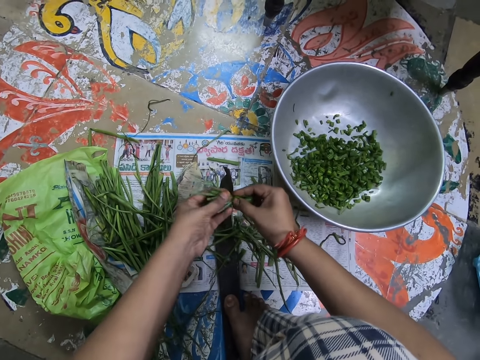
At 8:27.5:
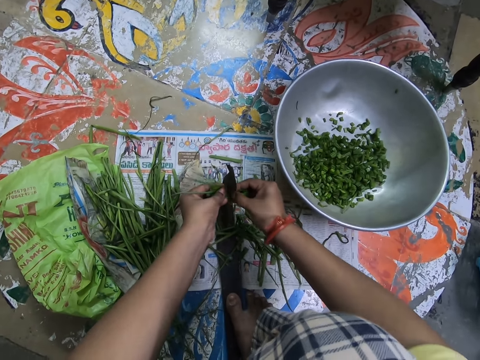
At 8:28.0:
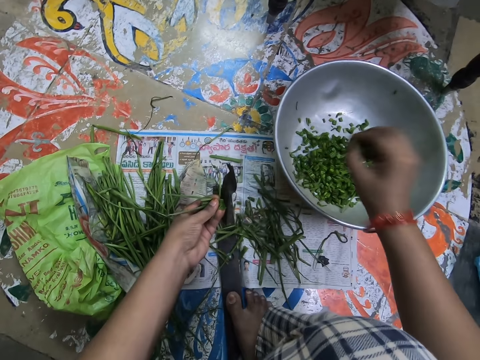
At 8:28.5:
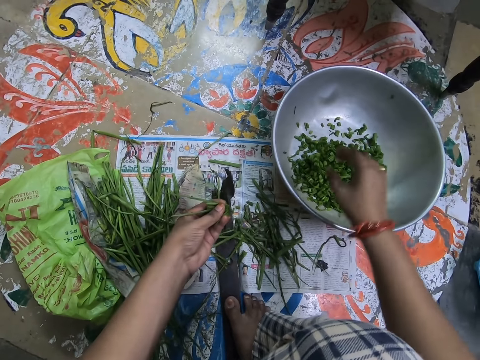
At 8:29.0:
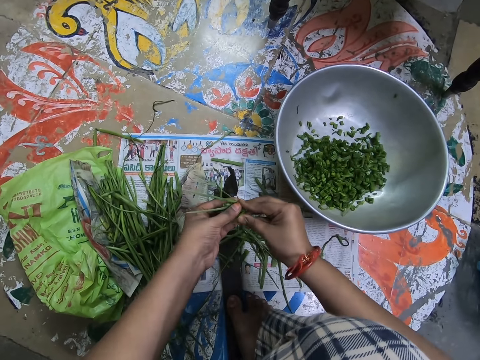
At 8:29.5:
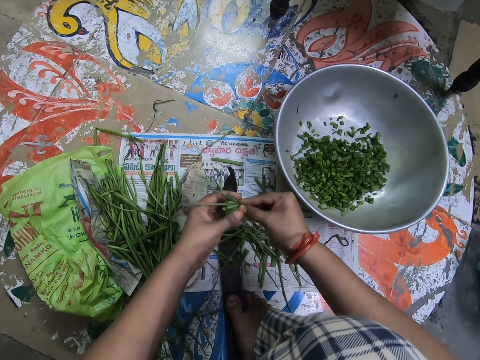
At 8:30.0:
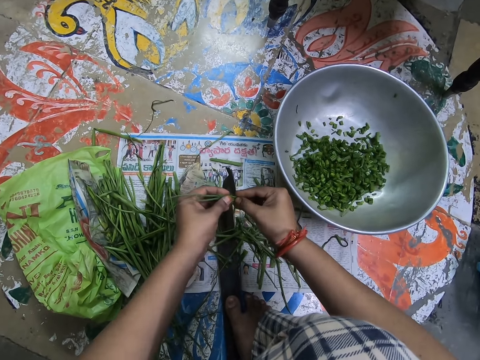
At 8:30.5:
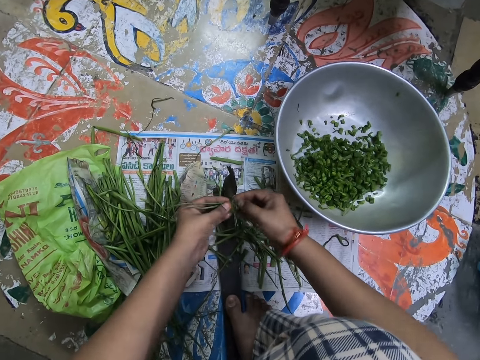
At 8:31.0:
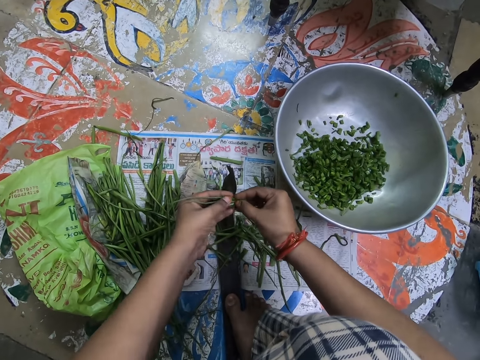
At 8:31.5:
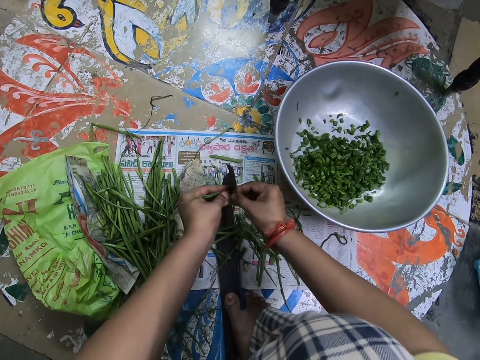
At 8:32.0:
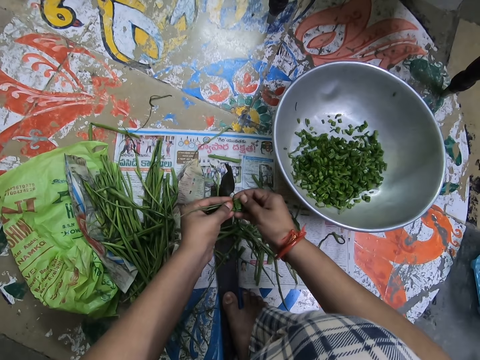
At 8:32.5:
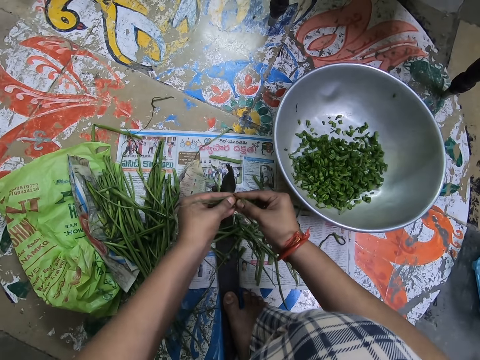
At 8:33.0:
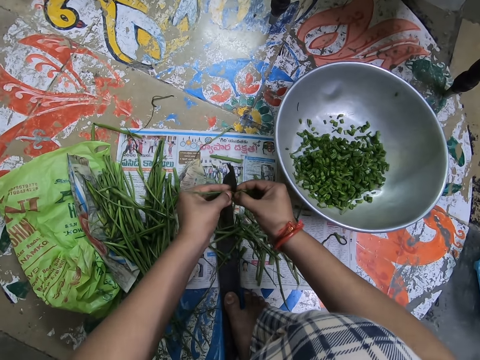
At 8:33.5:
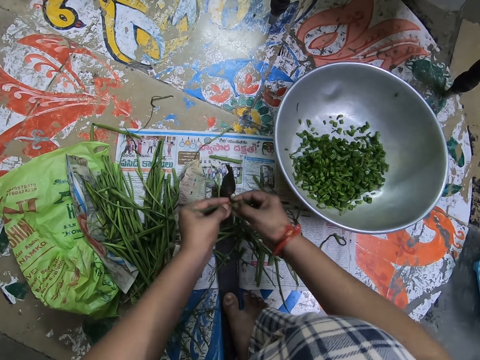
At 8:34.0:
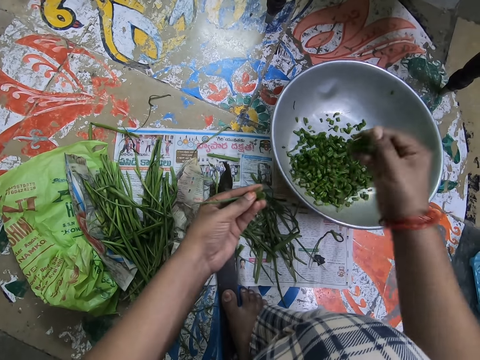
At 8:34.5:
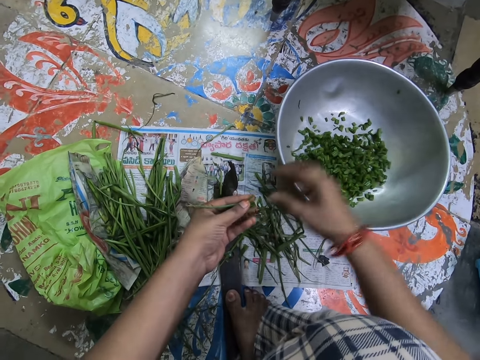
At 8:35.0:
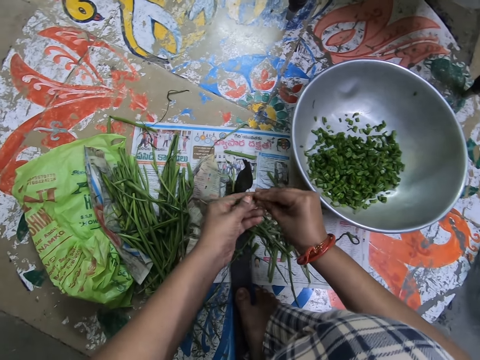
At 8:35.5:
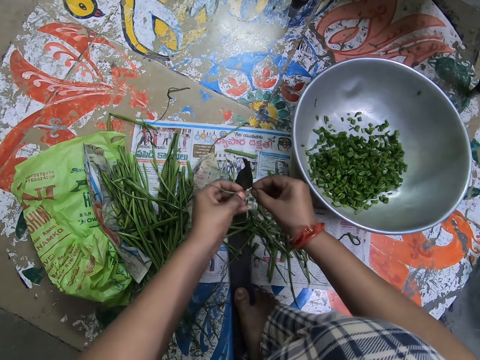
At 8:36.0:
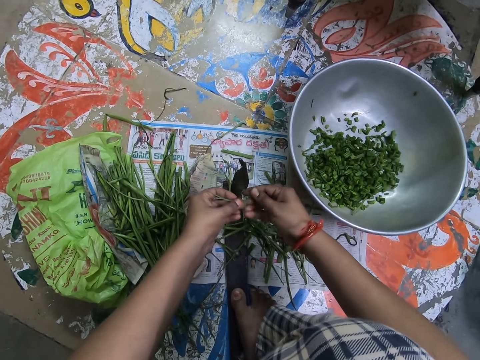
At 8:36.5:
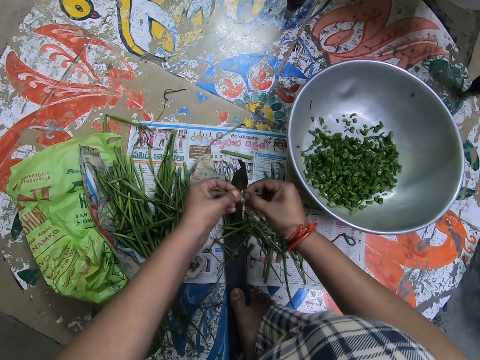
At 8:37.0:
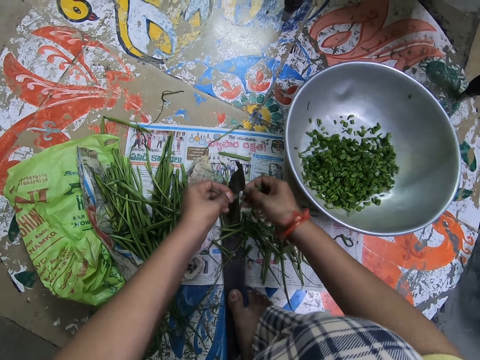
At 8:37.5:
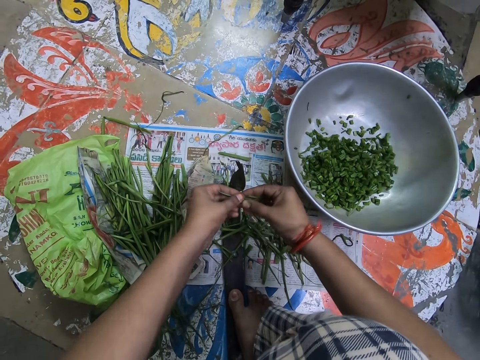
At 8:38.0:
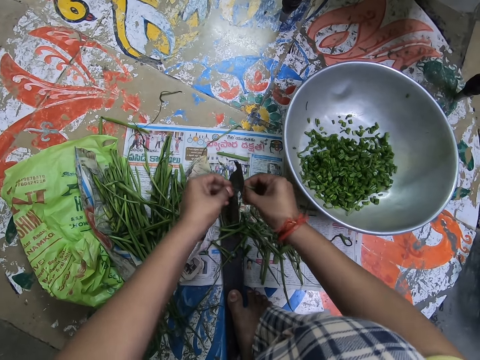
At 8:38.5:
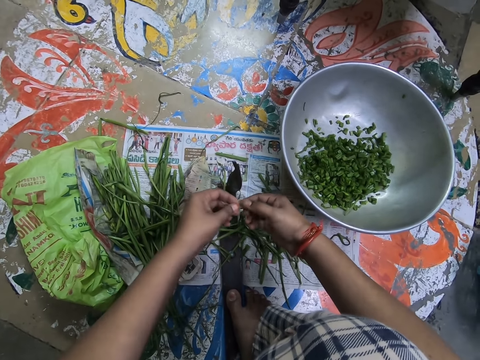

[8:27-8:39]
The camera wearer pours the spring onions into the bowl. They hold something with both hands. They cut the spring onions. They pour the spring onions into the bowl. They hold something with both hands. They cut the spring onions.

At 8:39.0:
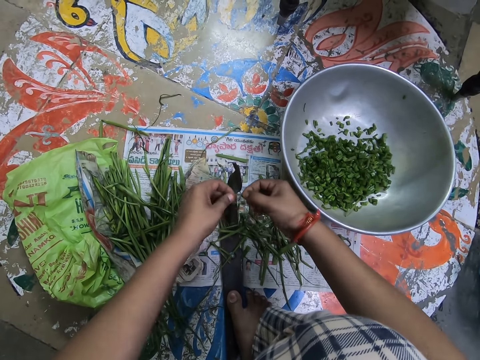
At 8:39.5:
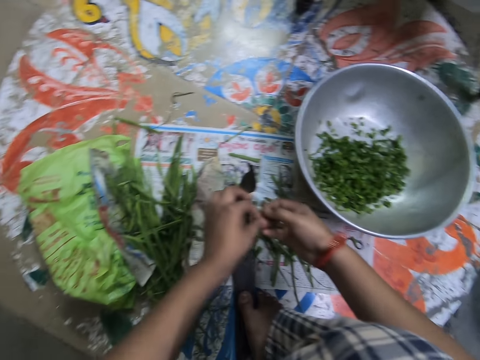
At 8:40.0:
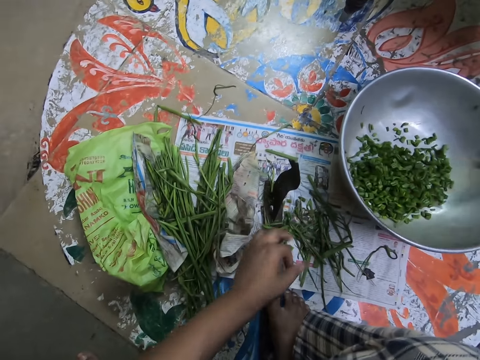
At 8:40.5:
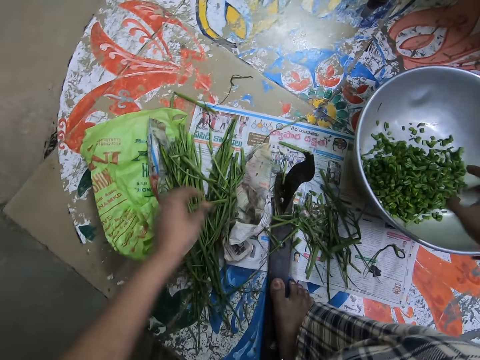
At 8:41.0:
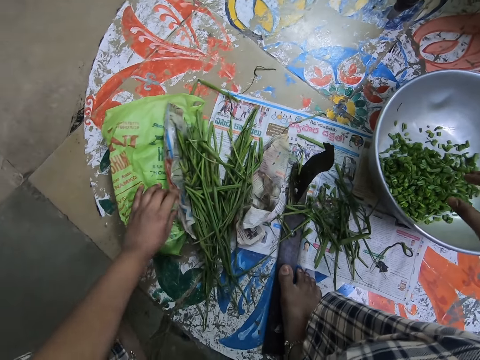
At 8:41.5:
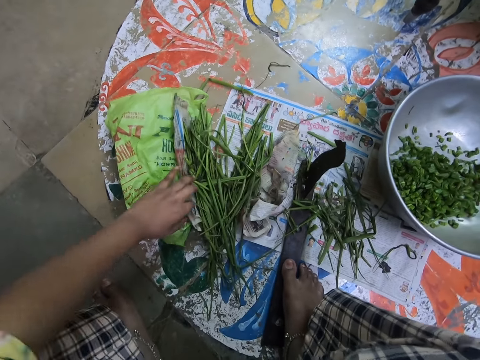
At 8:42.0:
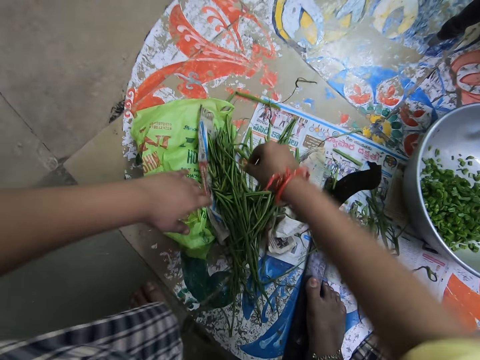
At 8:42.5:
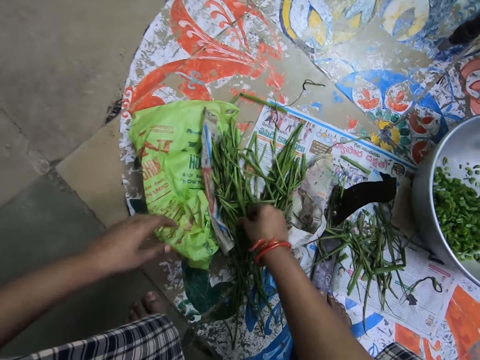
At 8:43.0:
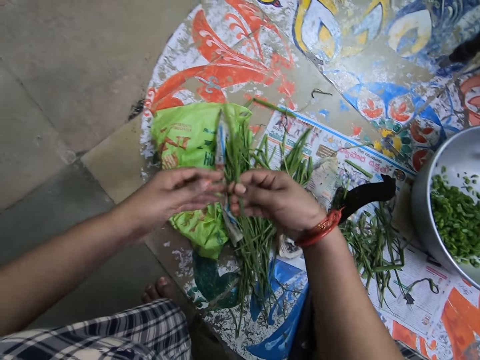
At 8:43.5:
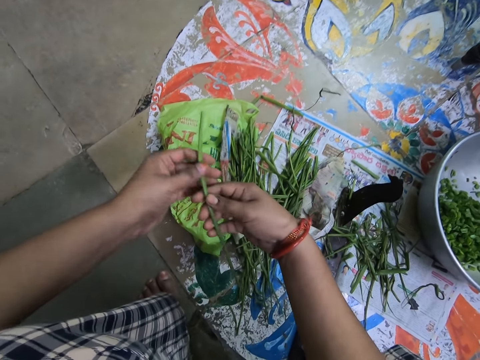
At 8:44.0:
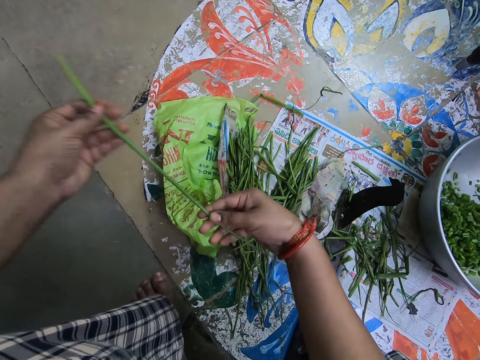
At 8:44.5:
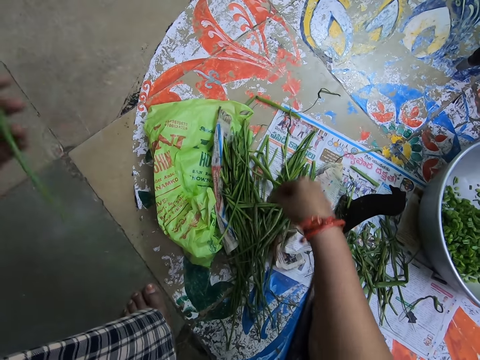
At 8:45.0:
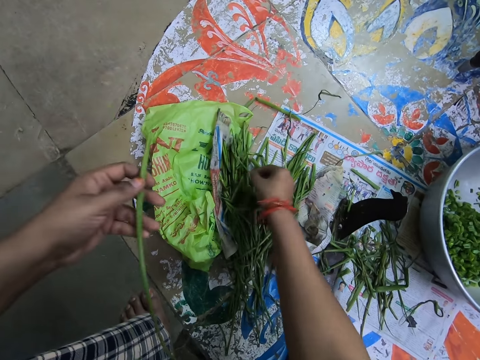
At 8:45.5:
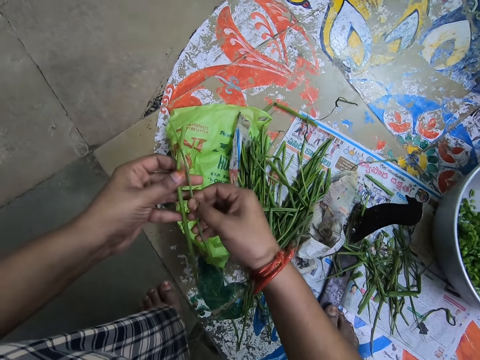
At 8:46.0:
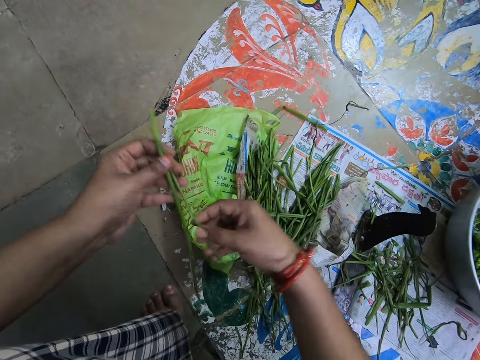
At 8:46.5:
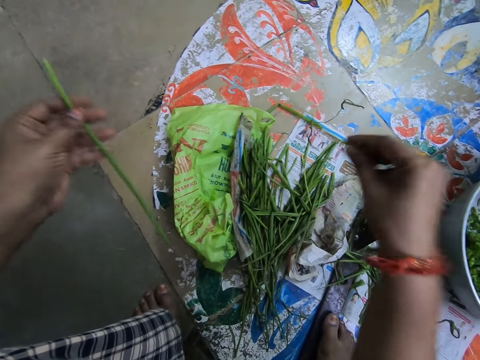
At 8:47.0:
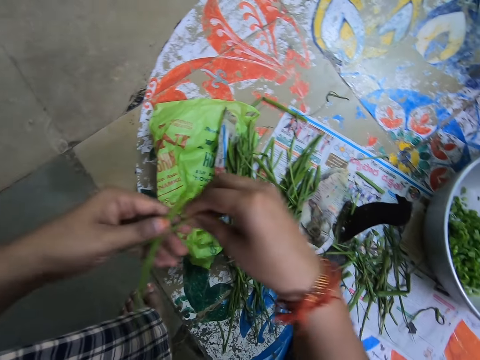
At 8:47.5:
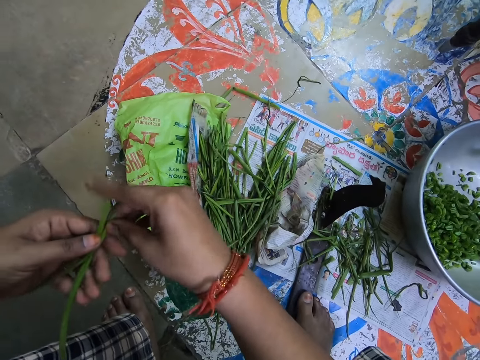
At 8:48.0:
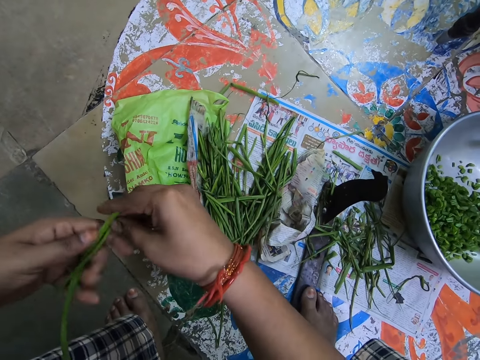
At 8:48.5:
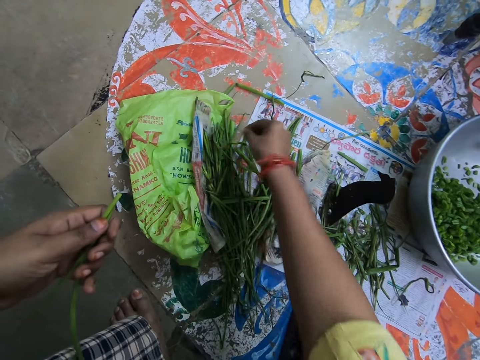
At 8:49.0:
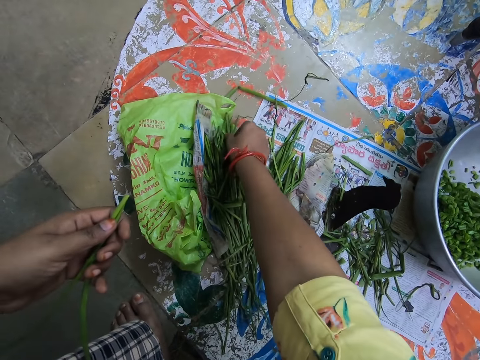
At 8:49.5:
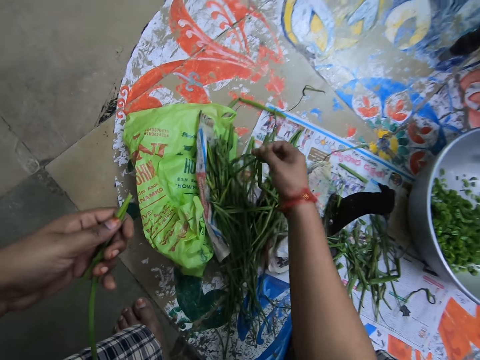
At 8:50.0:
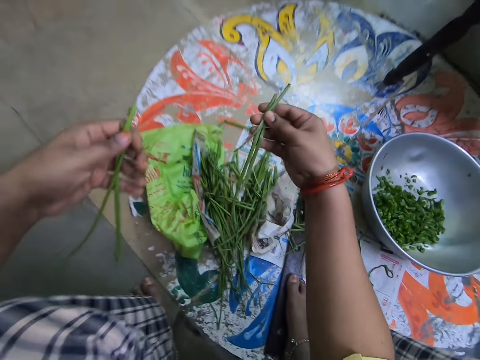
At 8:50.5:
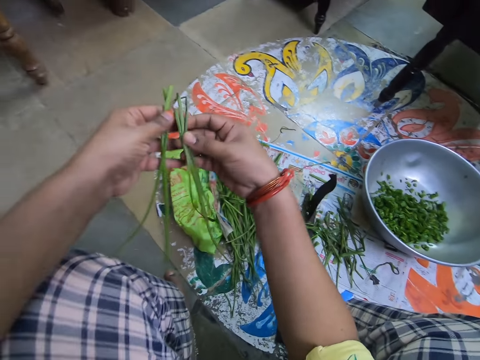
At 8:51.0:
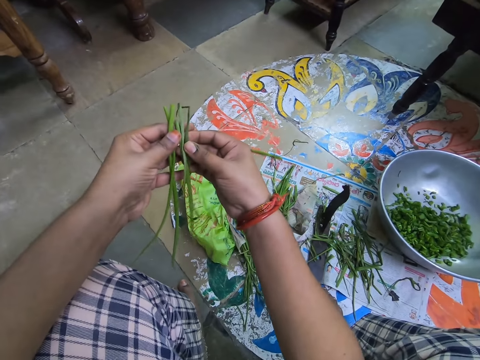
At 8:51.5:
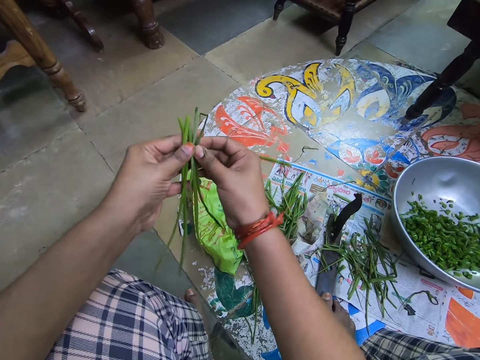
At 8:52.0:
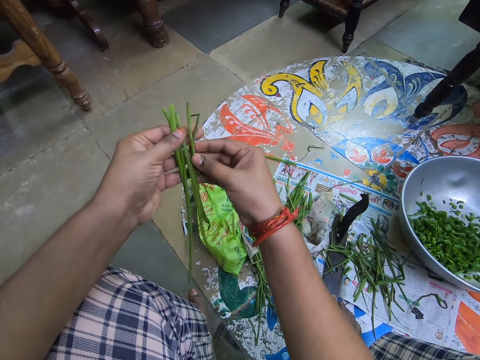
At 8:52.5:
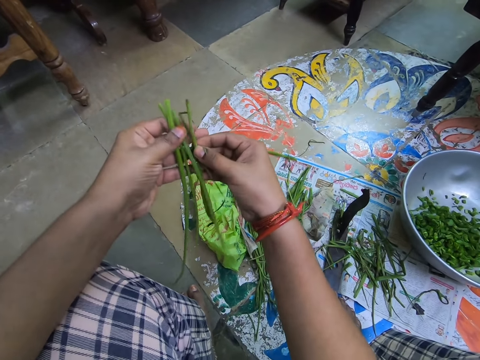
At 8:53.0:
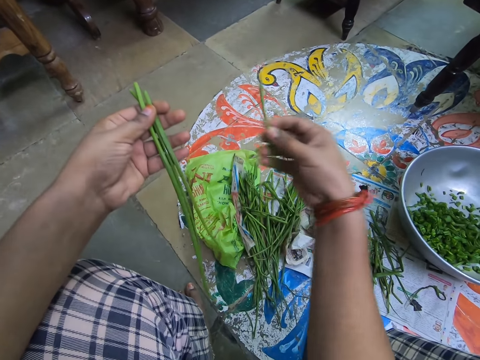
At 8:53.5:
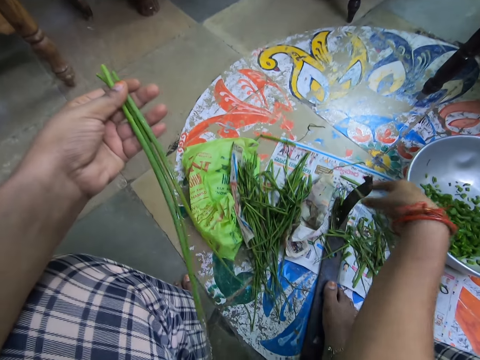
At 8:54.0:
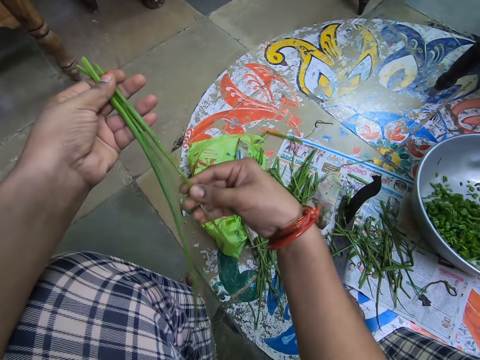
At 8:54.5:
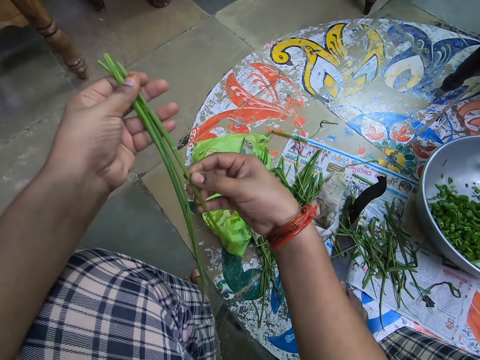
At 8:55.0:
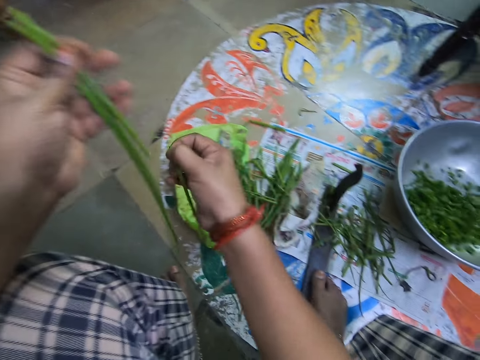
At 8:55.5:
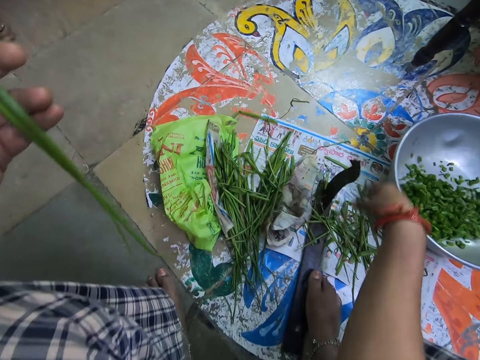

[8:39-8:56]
The camera wearer pours the spring onions into the bowl. They touch polythene paper. They pick some spring onions from a polythene bag. They put something to the left hand. They pick up something. They put something together. They pick up something. They put something together. They pick up something. They drop something. They cut something. They drop something.
